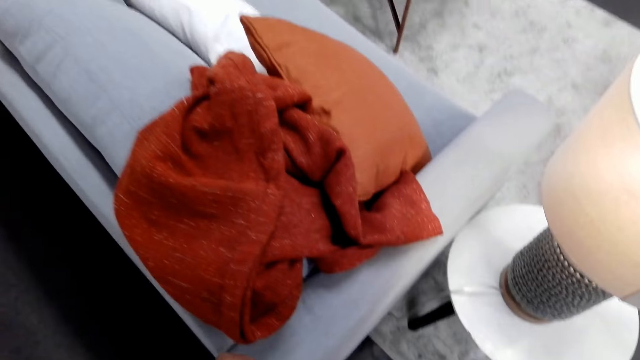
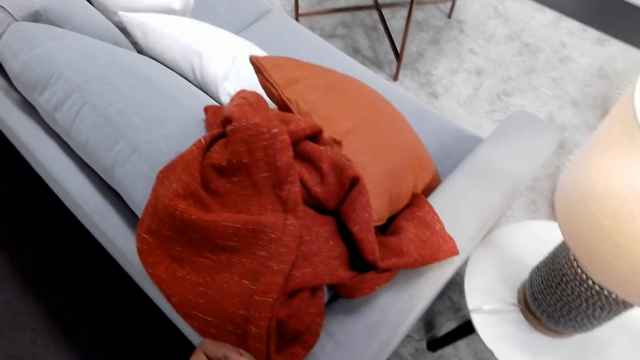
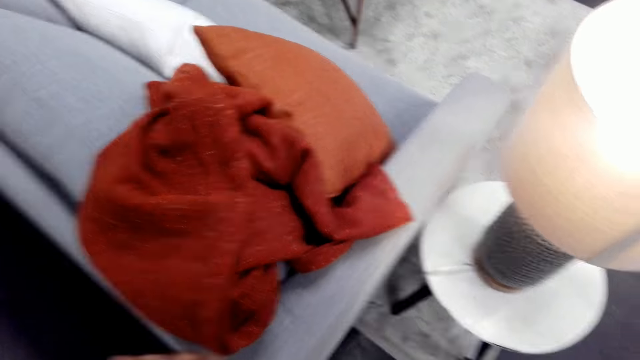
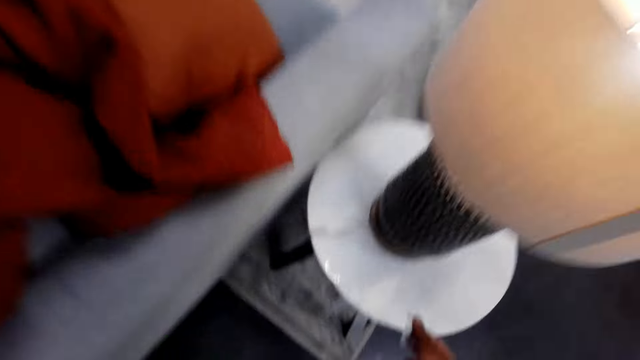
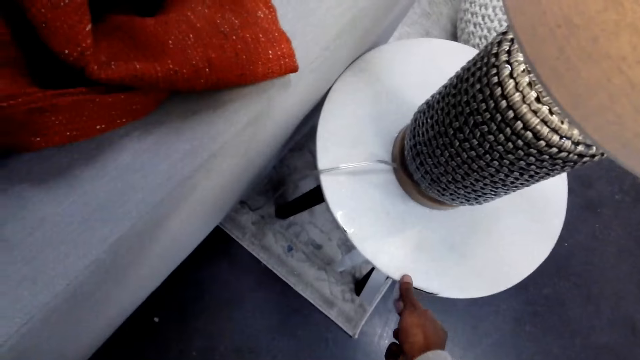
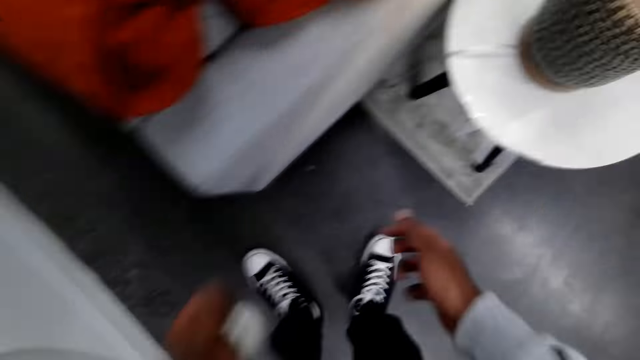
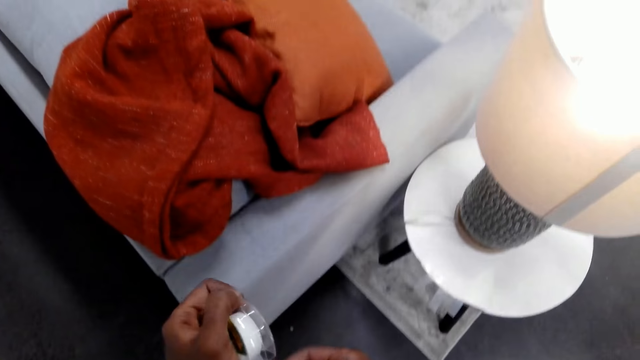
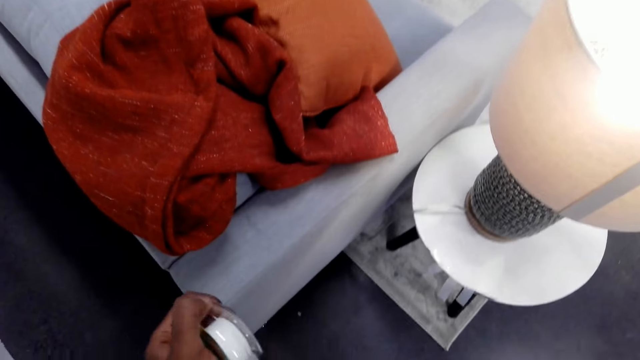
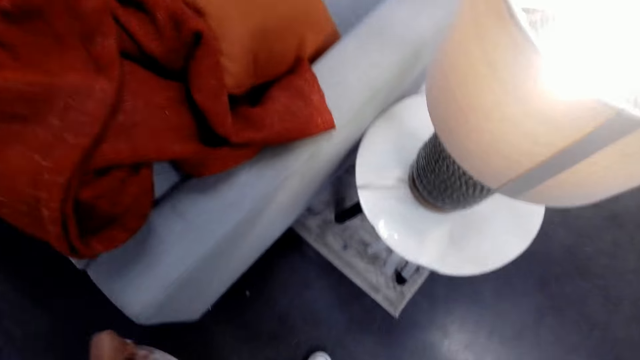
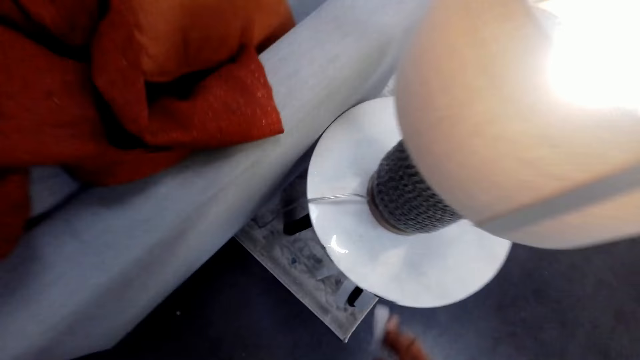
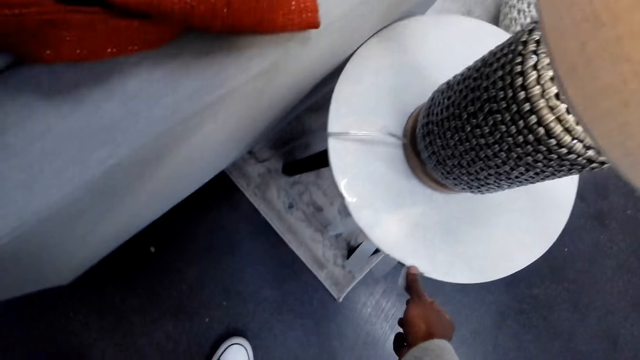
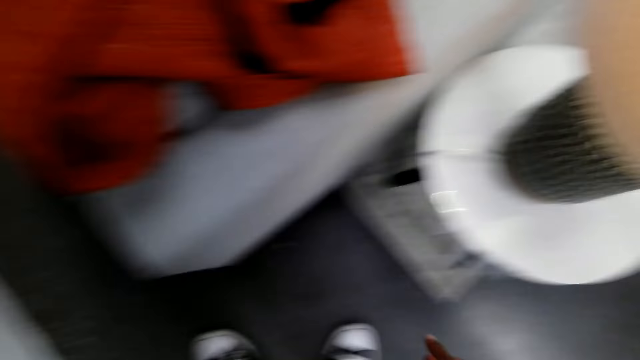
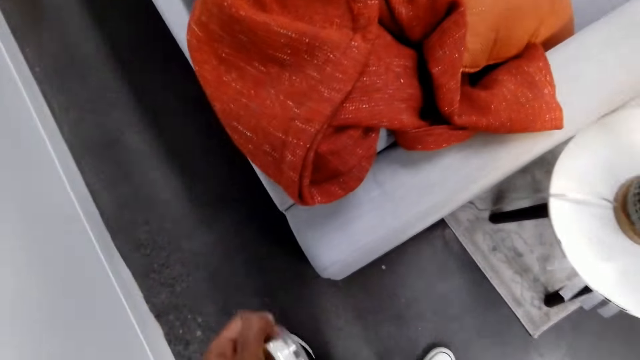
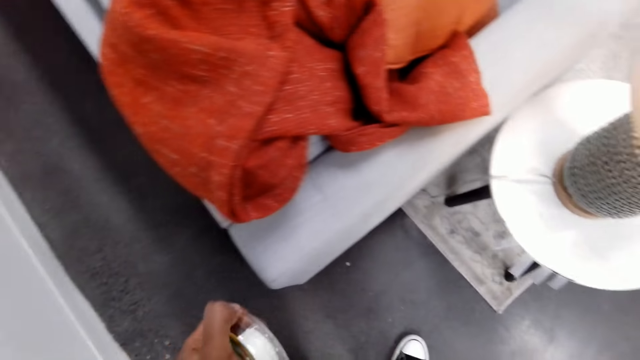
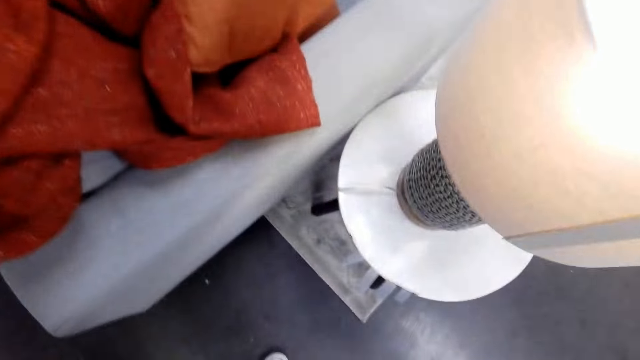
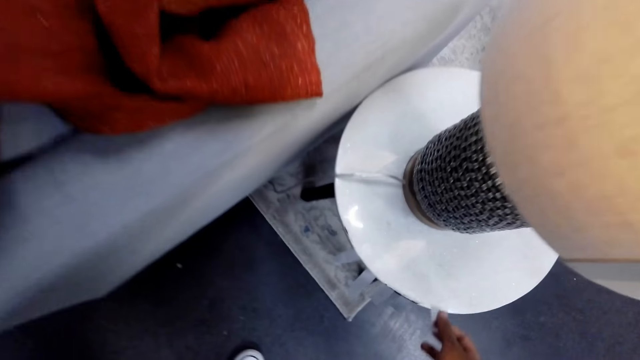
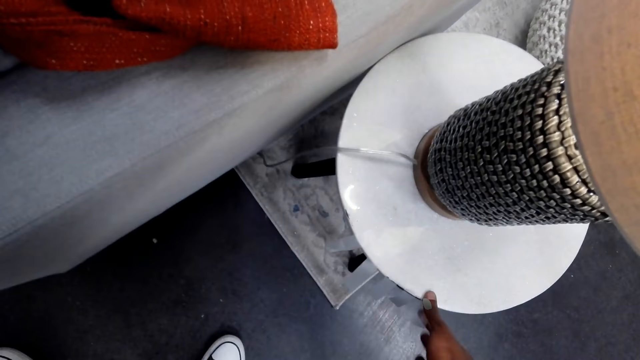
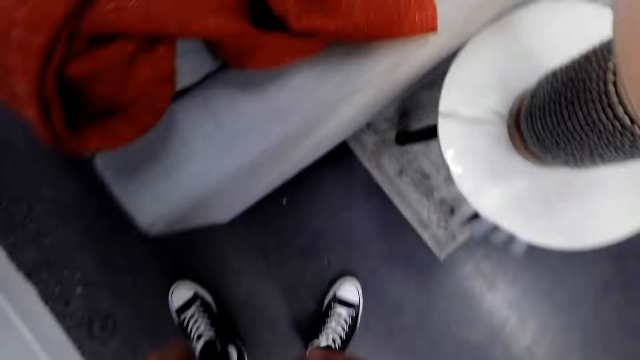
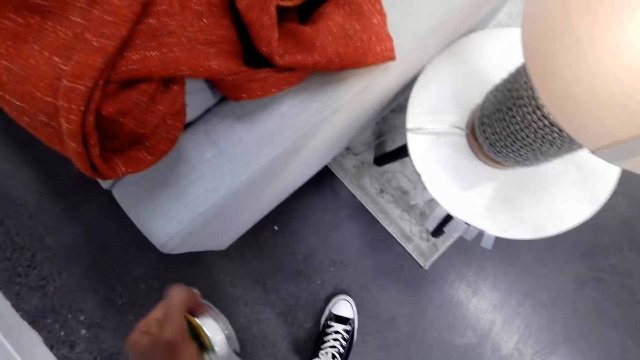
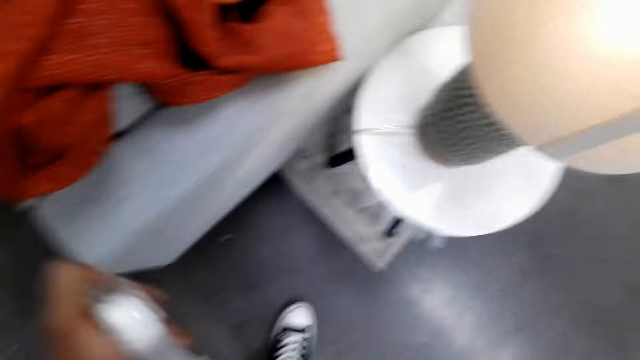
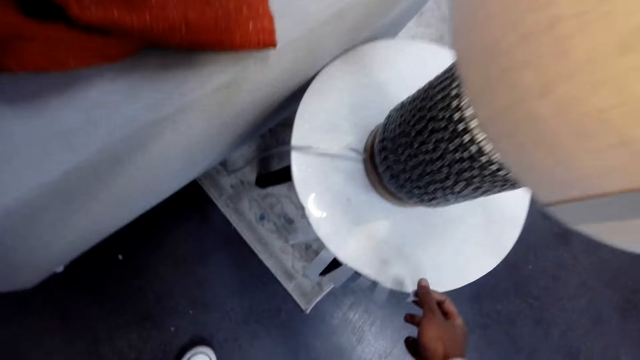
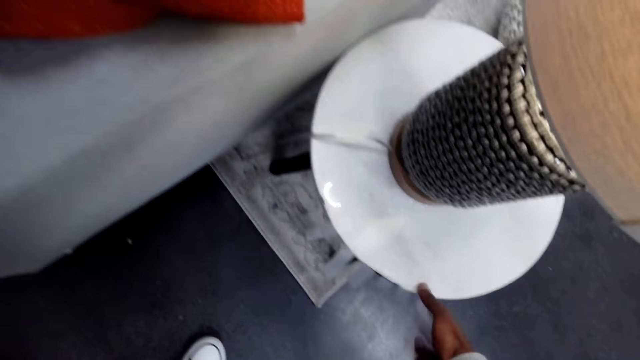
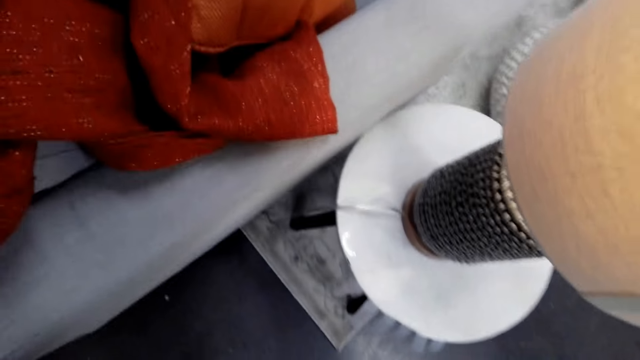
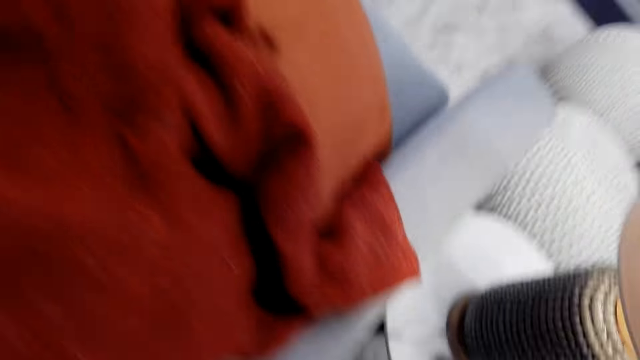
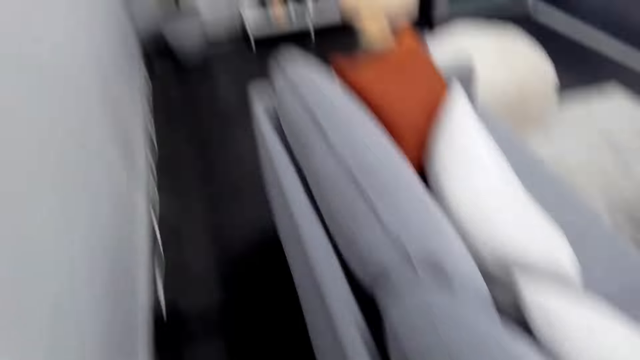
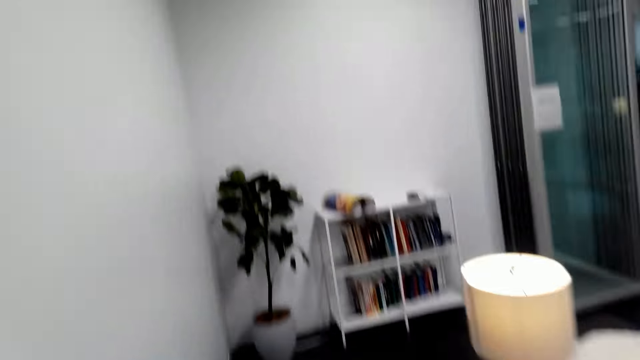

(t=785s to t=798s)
The camera wearer places a piece of masking tape on the lamp stool. They cut a piece of masking tape. They place a piece of masking tape on the lamp stool. They cut a piece of masking tape. They place a piece of masking tape on the lamp stool. They cut a piece of masking tape. They place a piece of masking tape on the lamp stool.

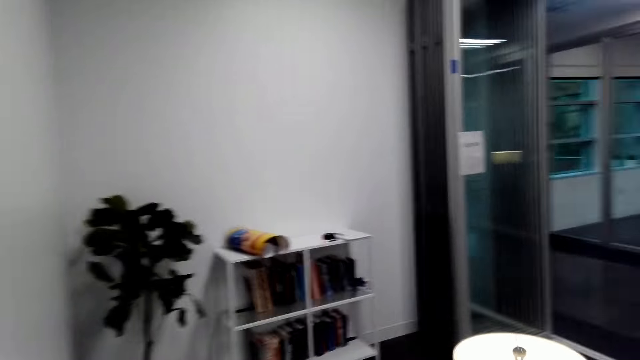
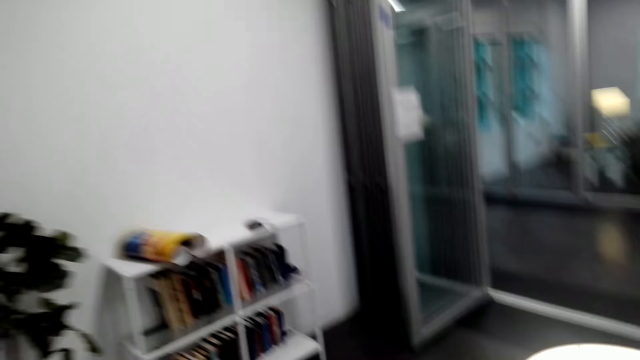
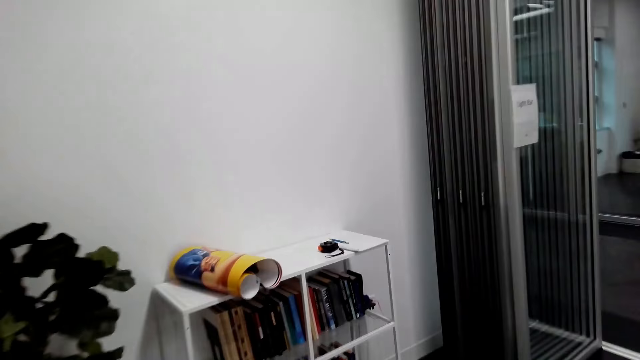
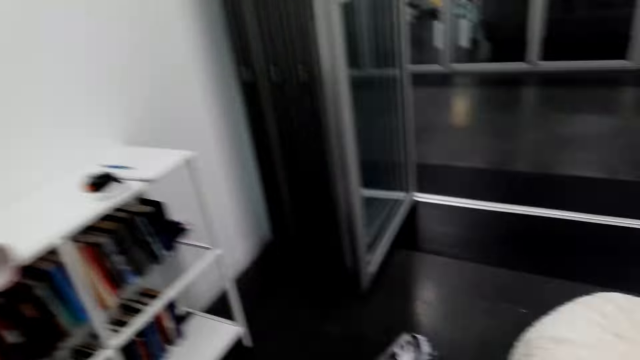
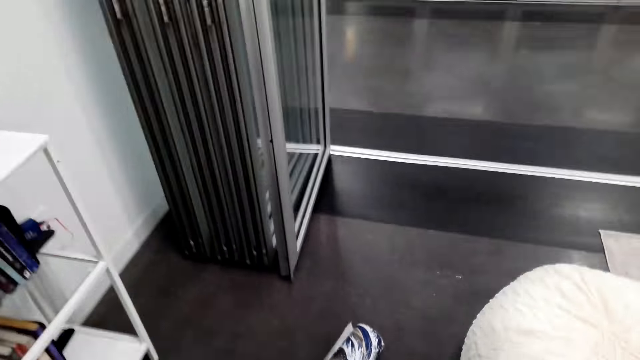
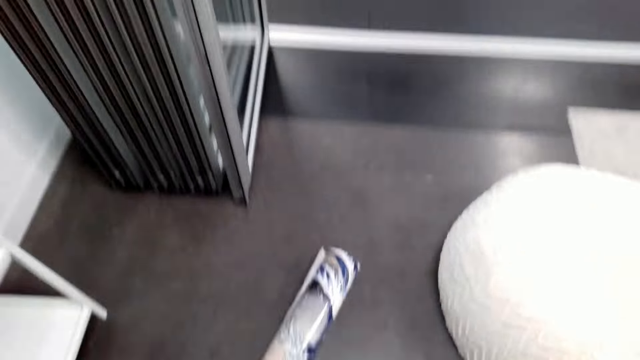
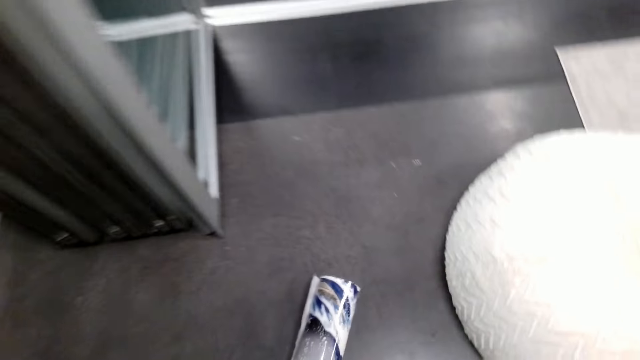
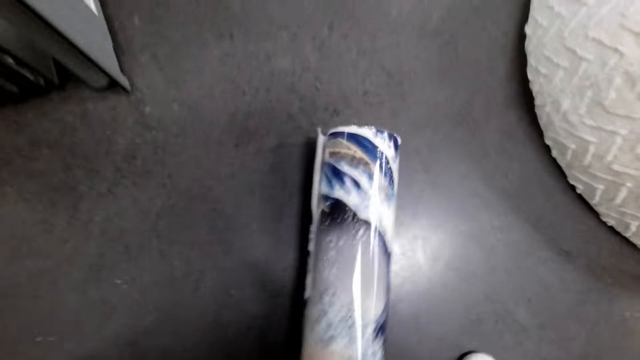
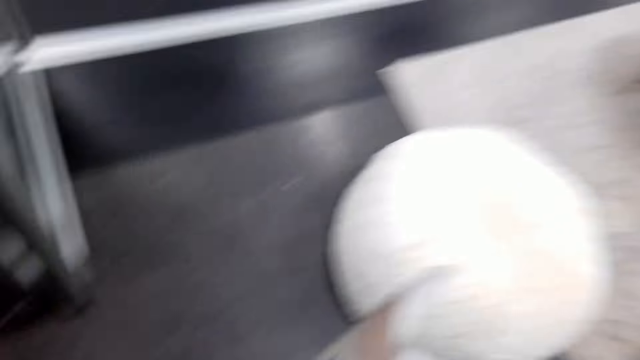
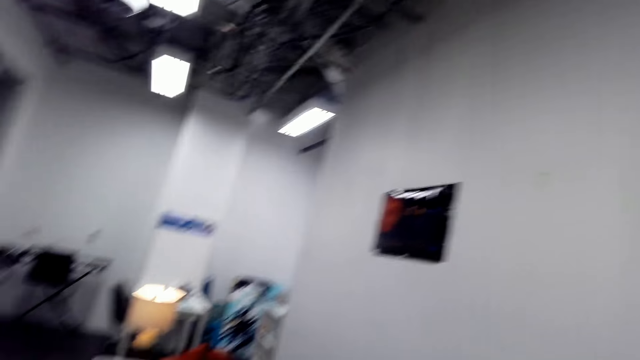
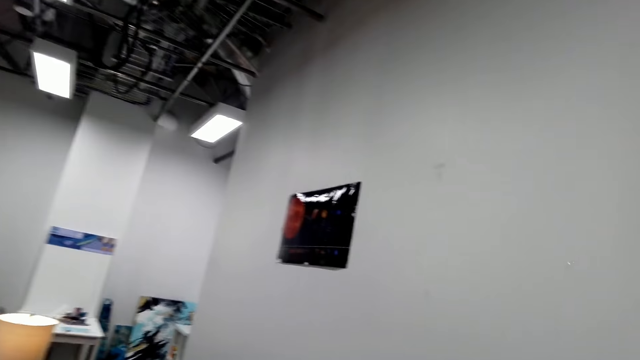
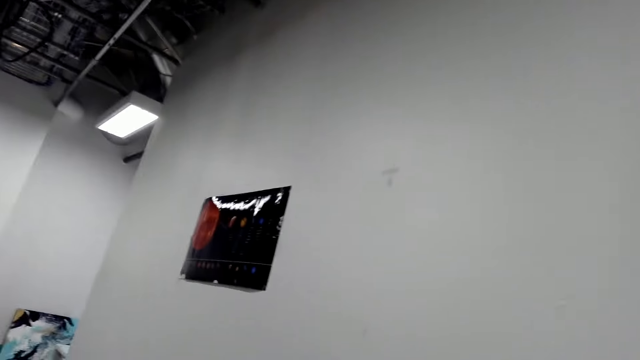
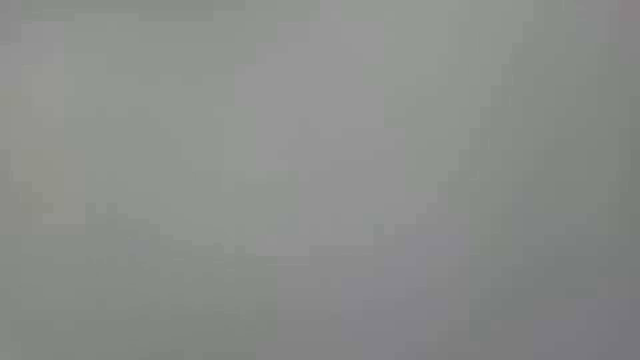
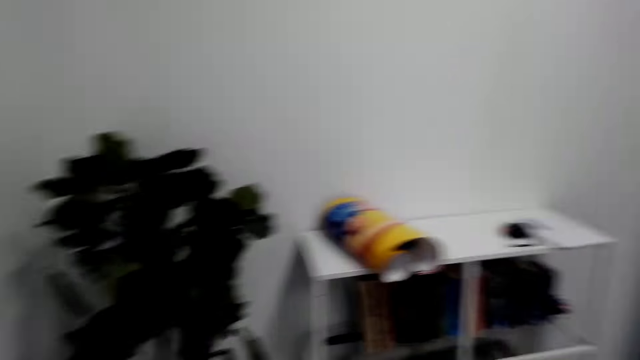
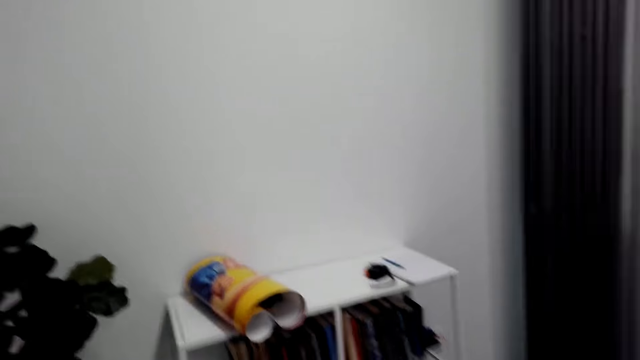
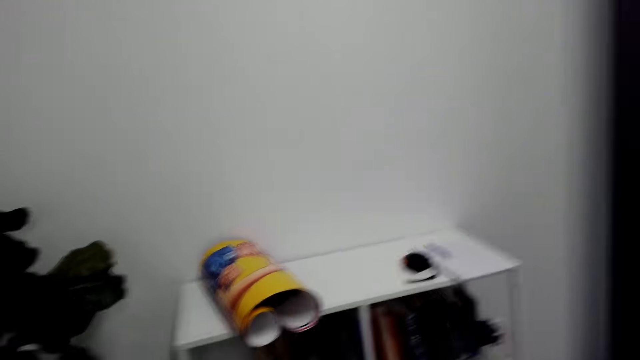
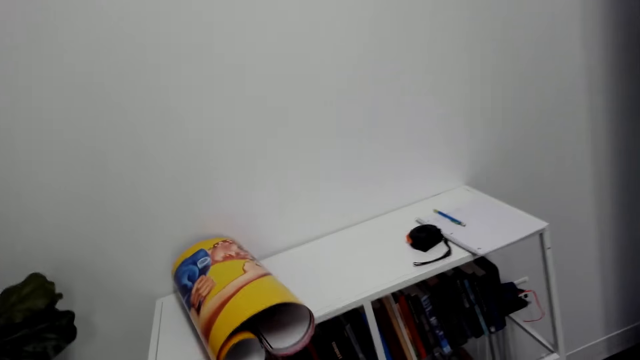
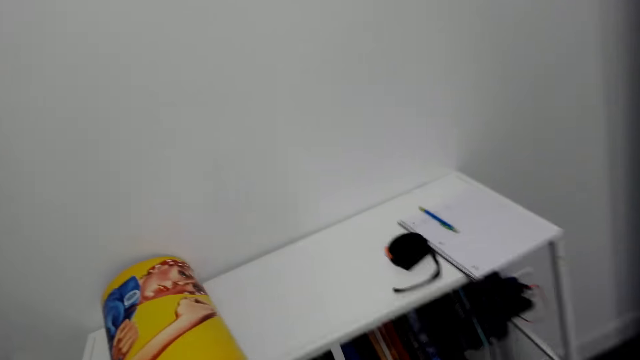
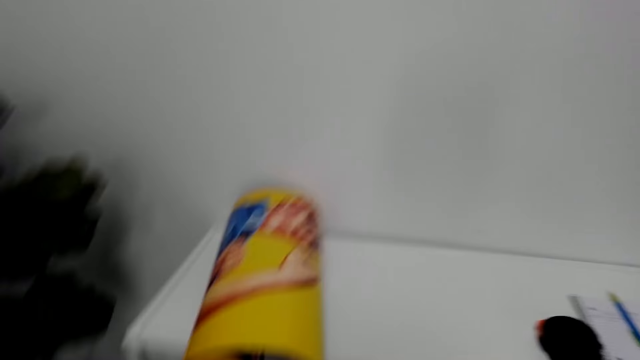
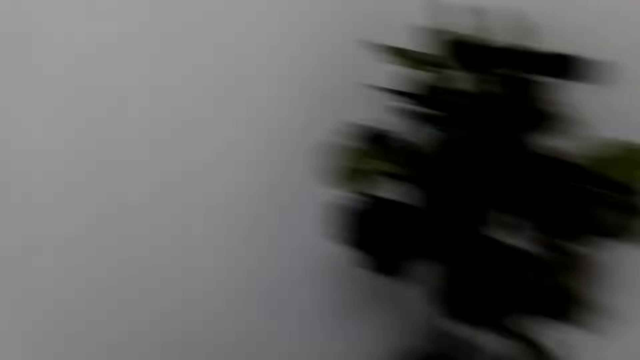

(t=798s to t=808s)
The camera wearer walks to the book shelves. They pick up a poster or art paper. They turn back. They walk back to the book shelves.
